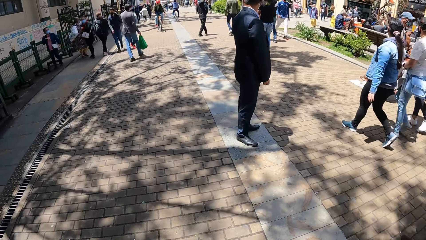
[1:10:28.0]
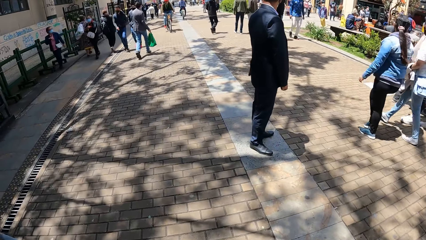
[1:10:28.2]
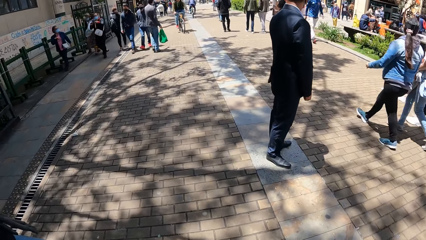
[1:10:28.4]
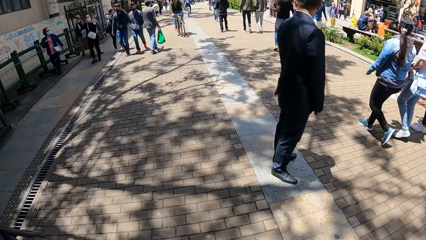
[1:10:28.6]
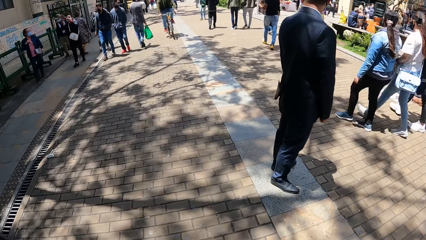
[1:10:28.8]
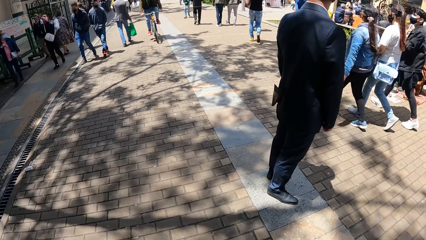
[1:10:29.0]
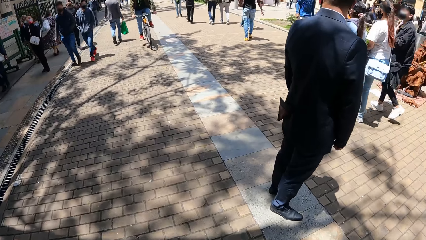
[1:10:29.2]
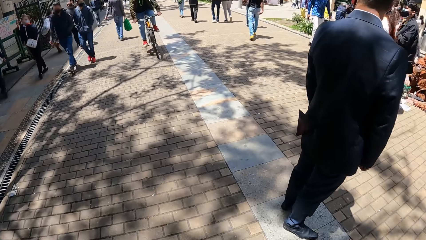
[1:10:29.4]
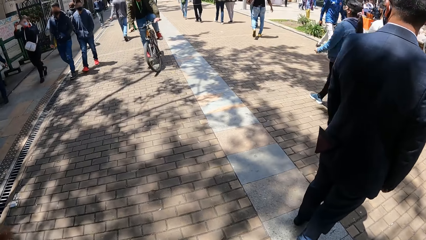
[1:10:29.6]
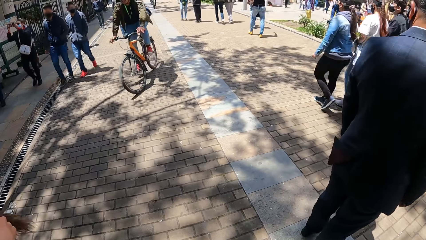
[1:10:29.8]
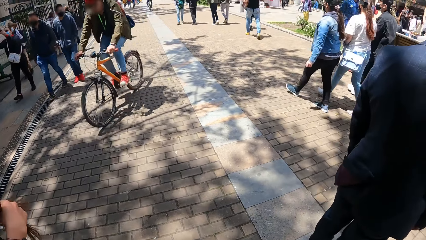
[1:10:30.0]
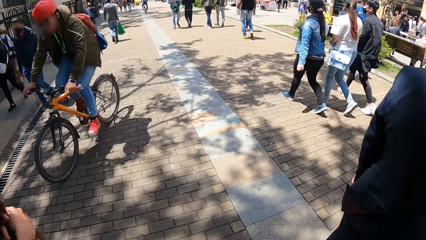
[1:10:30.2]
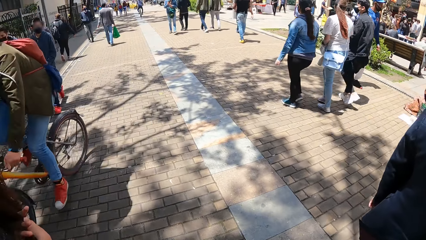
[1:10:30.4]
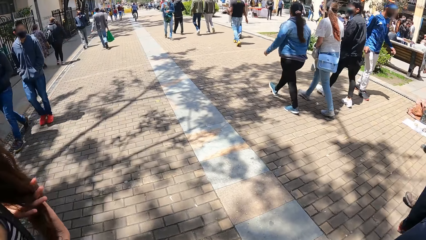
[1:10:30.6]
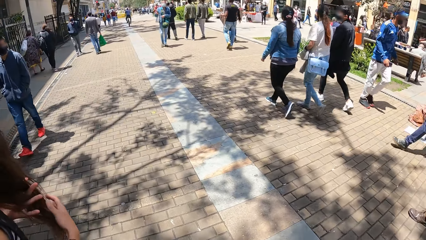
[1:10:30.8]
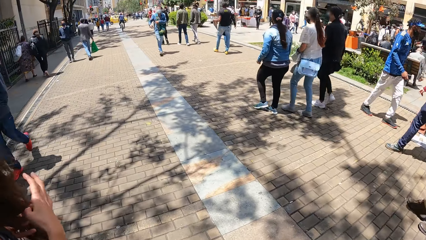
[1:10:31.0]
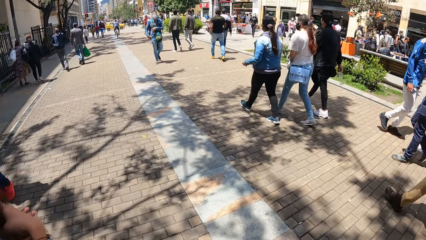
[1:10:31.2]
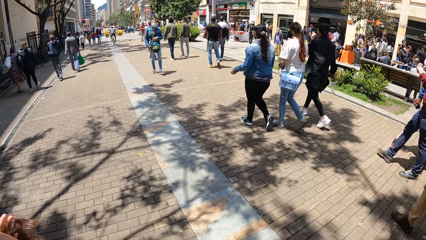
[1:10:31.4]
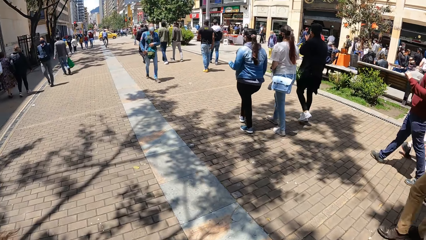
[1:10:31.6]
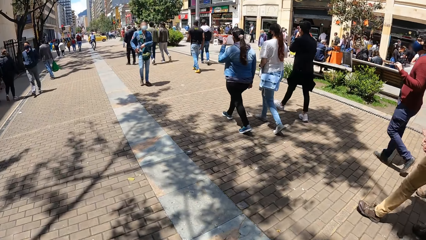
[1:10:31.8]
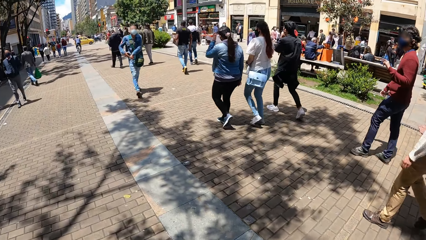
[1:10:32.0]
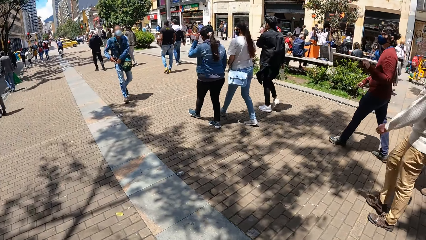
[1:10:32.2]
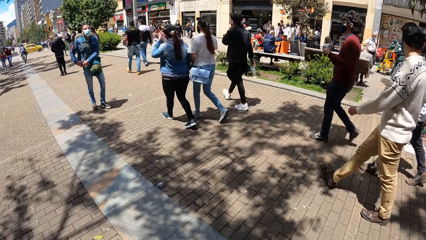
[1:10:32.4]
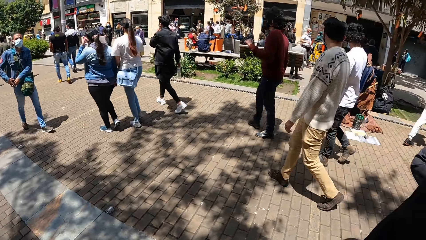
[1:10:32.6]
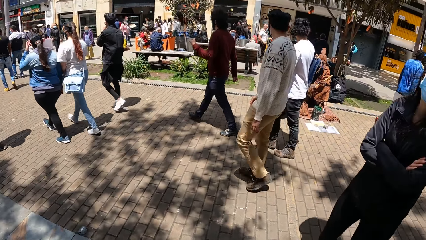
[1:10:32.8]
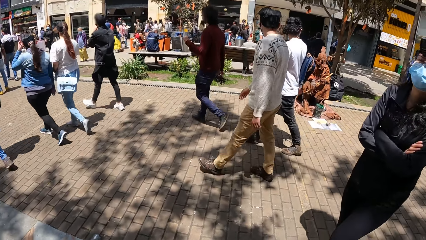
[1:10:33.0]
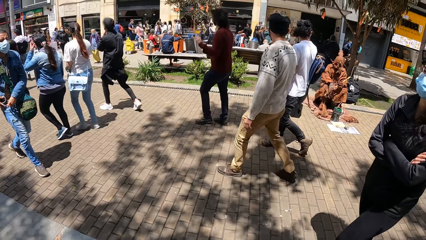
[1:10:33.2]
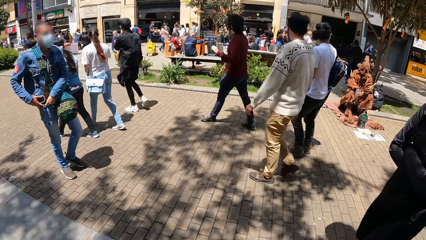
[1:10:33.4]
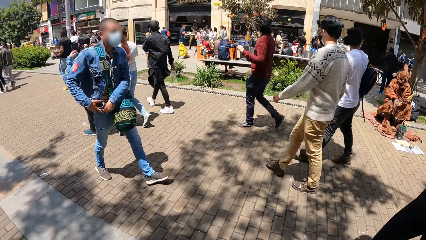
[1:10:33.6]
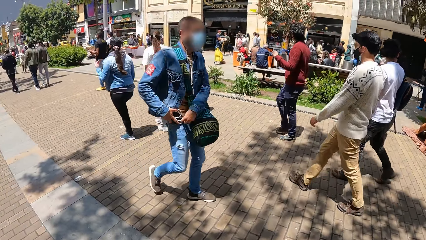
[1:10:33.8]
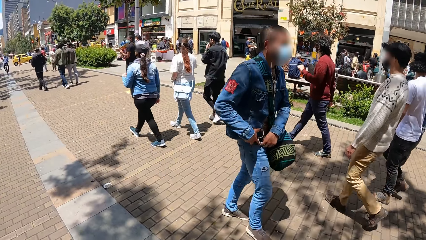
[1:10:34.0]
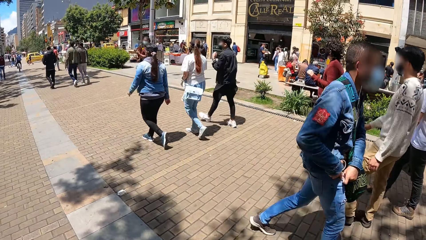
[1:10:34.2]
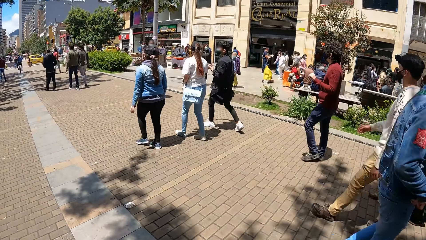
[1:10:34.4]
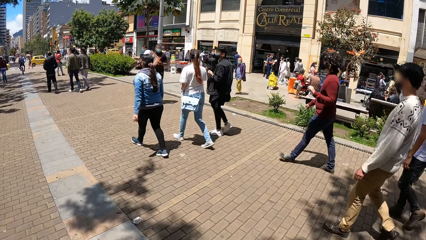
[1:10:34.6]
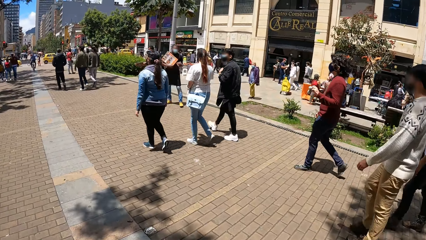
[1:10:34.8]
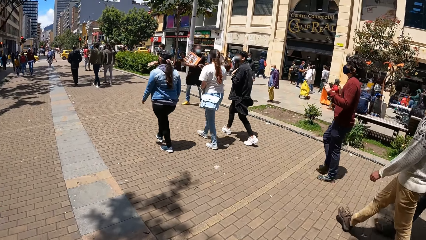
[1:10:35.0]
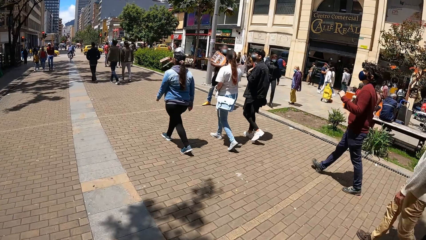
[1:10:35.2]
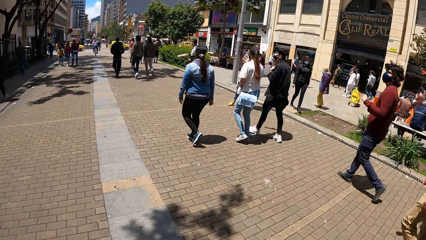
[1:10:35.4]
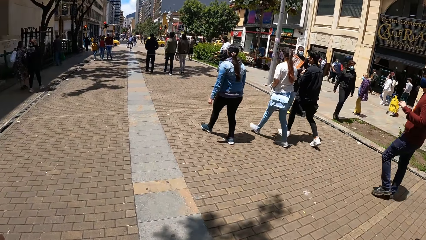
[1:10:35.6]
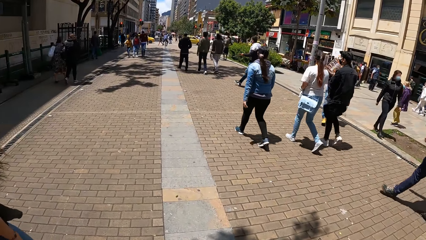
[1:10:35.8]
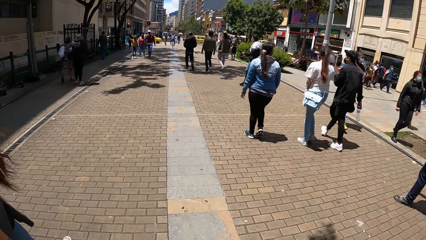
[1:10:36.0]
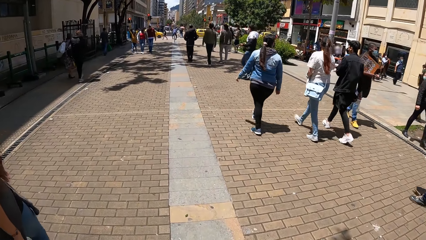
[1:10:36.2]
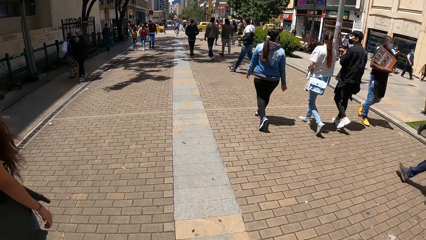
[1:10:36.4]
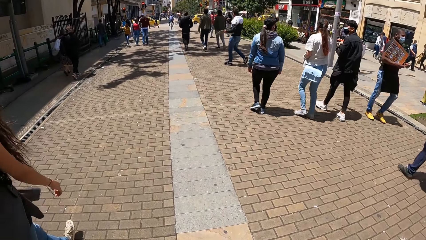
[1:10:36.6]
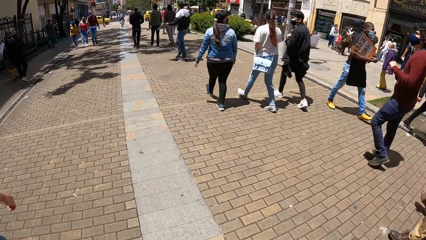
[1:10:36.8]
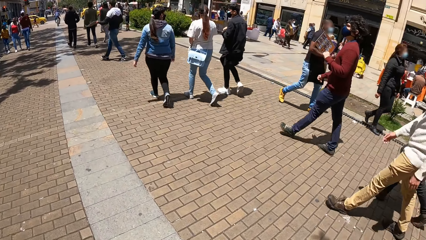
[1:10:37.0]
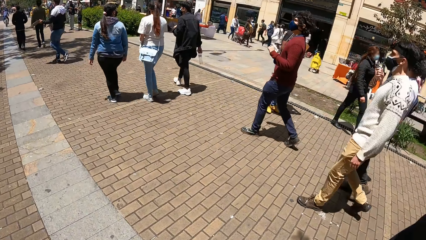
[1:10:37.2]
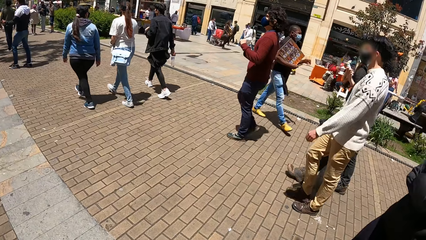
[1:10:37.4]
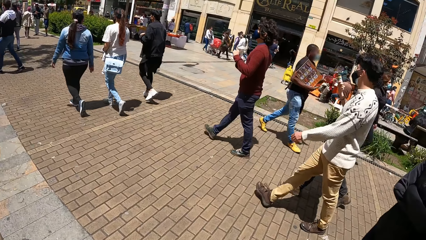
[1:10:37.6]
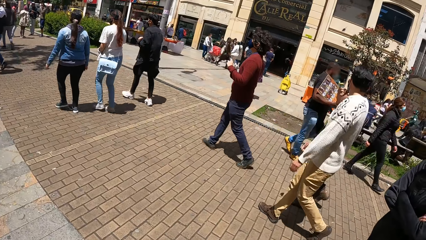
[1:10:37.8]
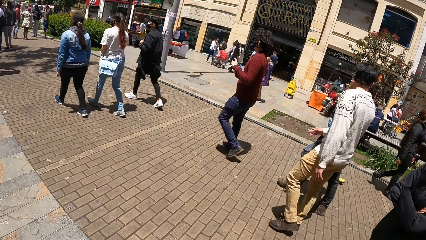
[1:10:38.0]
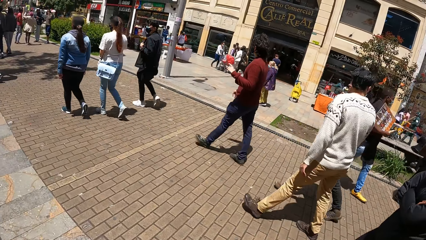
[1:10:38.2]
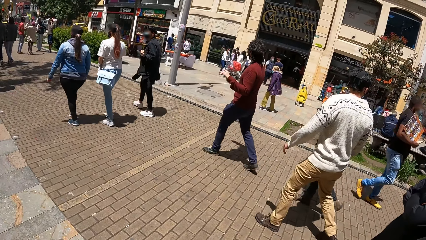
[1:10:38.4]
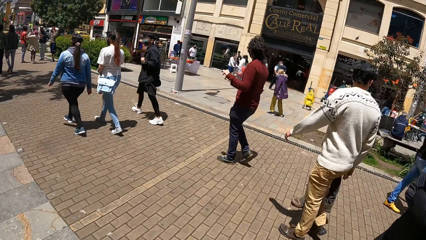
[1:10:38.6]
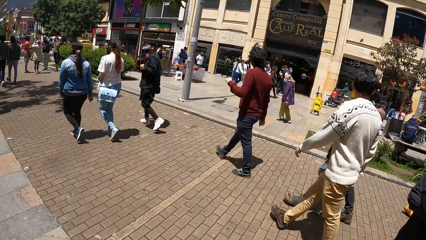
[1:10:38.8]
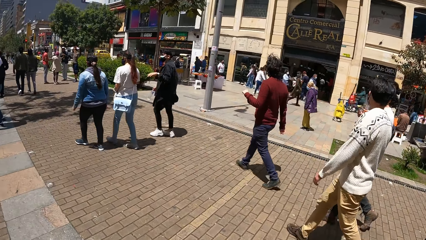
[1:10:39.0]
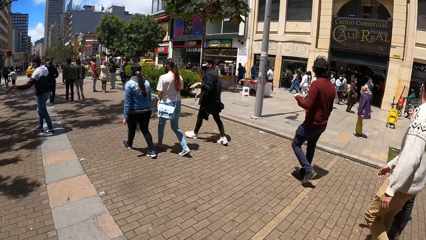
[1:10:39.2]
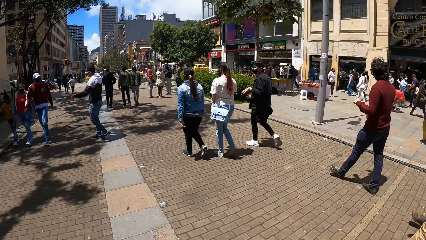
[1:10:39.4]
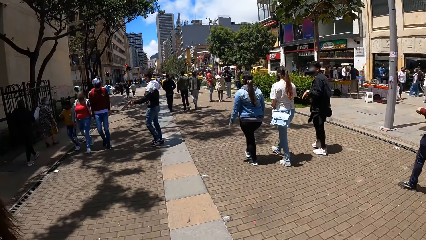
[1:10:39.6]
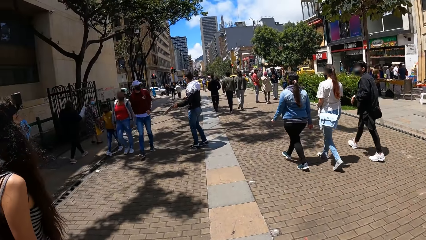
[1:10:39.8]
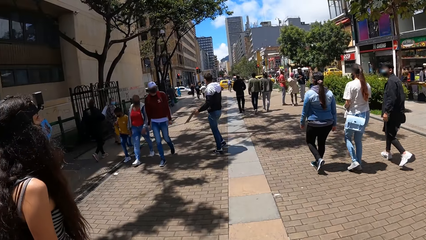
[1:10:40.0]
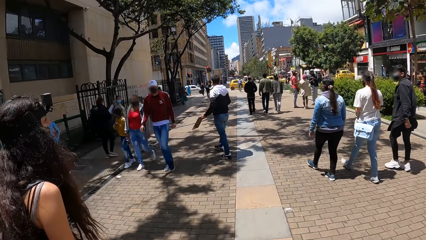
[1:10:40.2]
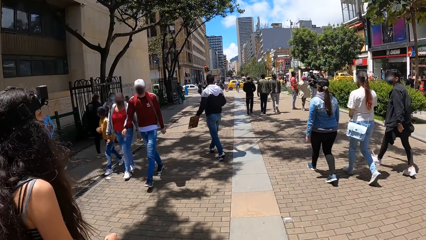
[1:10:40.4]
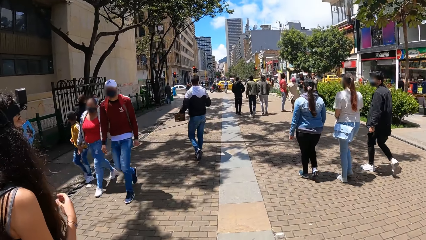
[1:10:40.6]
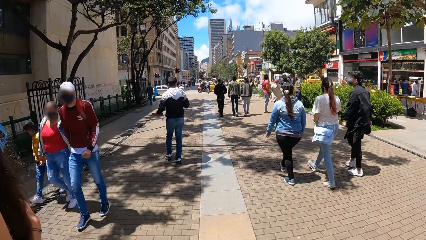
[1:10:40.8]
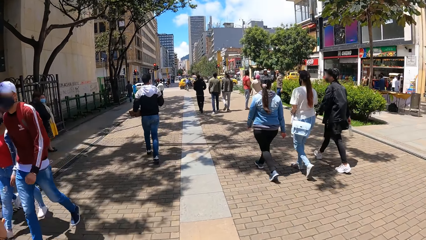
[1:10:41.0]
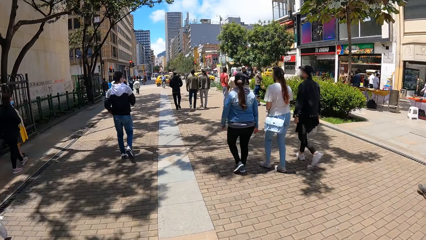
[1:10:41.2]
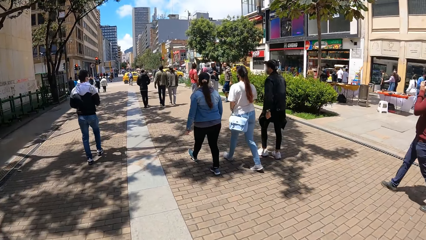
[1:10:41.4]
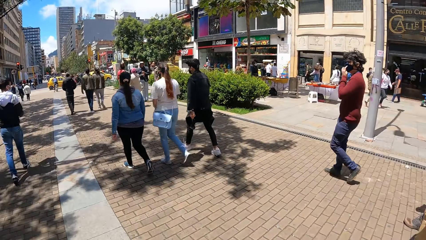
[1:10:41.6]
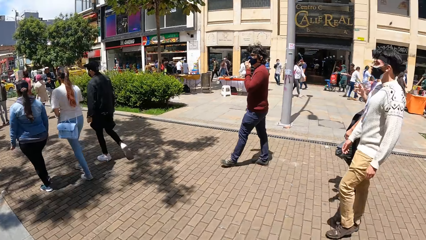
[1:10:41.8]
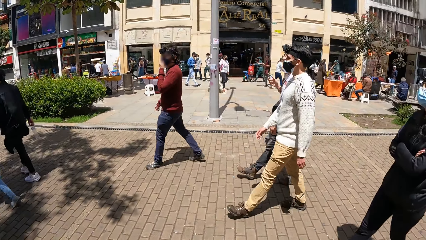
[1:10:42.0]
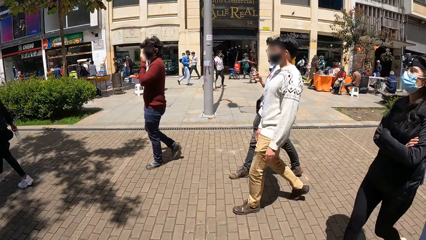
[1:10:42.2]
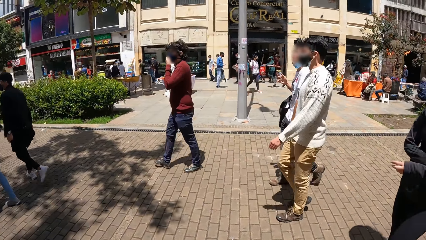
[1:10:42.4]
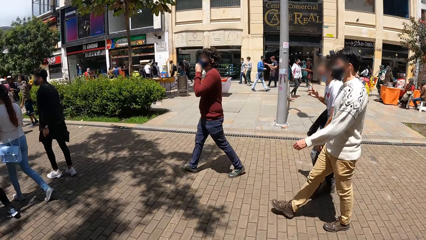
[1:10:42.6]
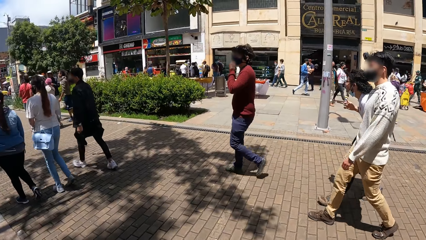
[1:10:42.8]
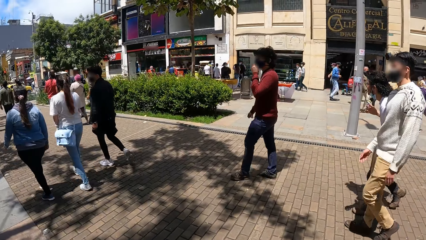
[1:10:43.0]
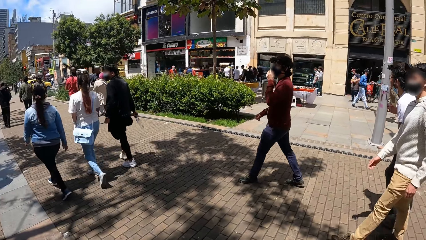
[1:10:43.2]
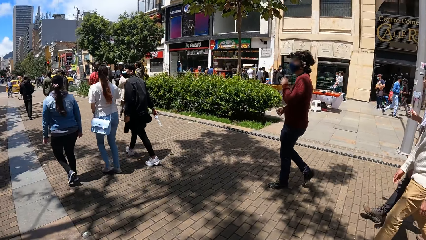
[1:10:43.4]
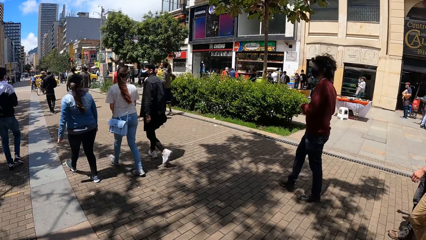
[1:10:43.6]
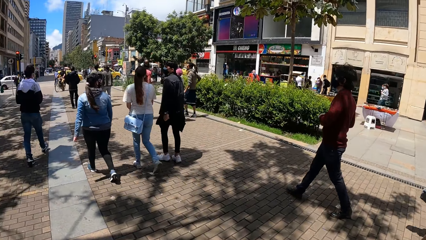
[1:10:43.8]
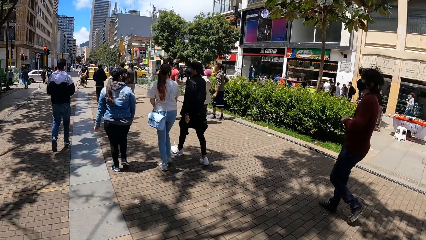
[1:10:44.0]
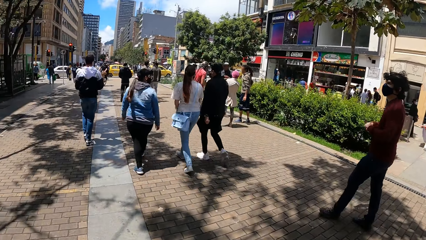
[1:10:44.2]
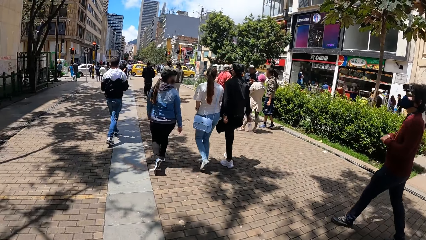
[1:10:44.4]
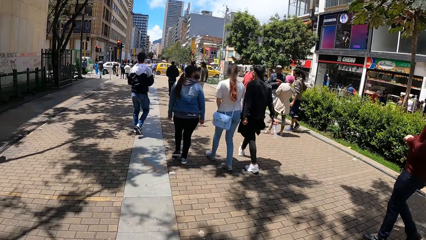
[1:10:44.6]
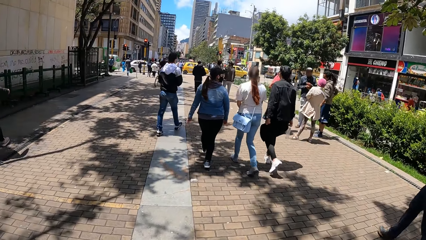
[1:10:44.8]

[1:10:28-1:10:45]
A man on a bicycle rides past the camera wearer.
